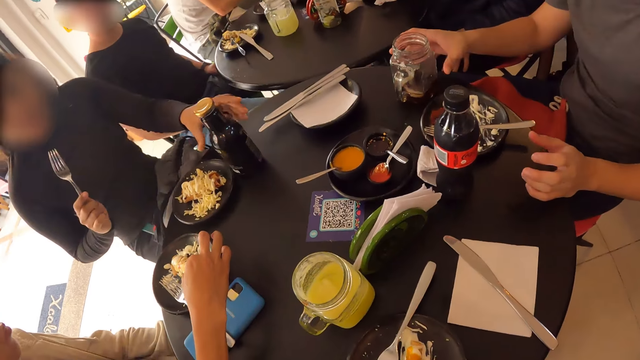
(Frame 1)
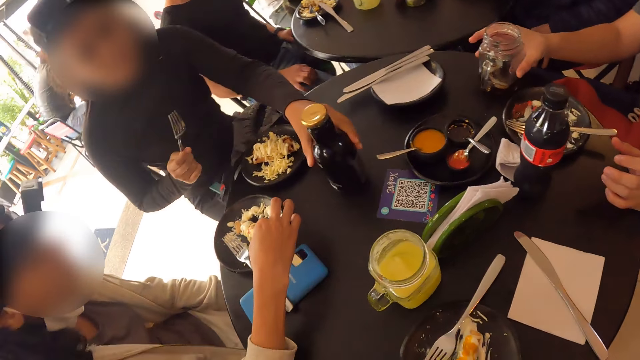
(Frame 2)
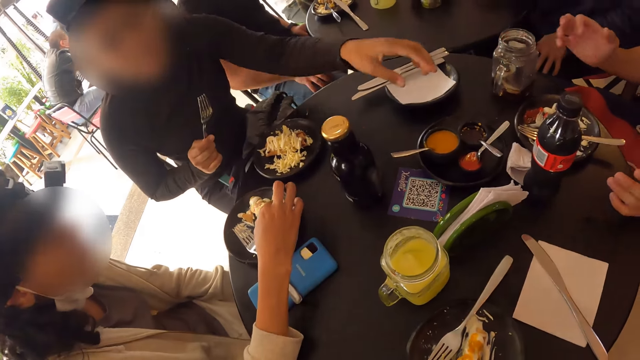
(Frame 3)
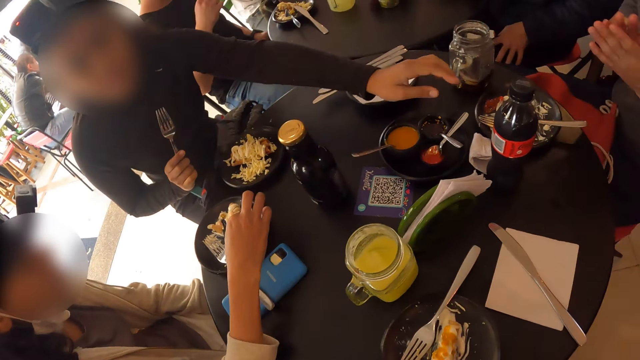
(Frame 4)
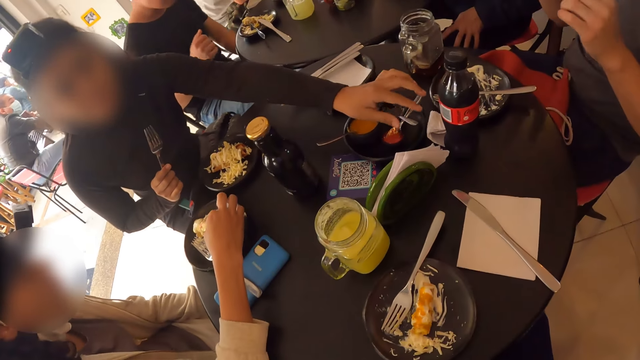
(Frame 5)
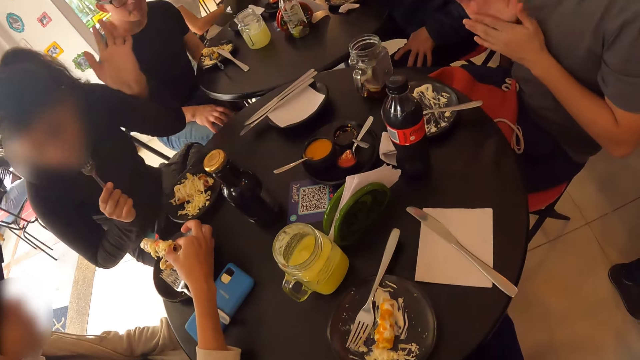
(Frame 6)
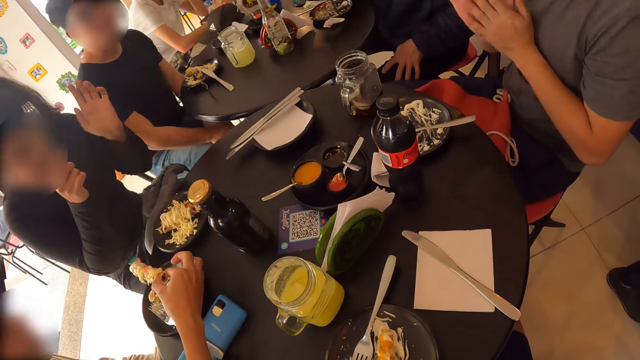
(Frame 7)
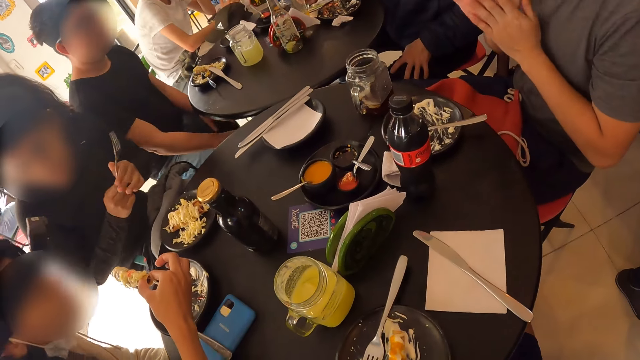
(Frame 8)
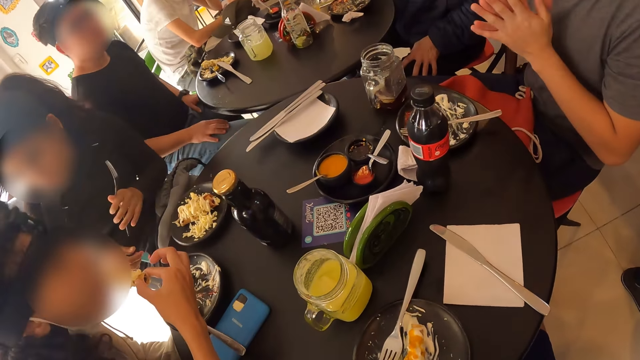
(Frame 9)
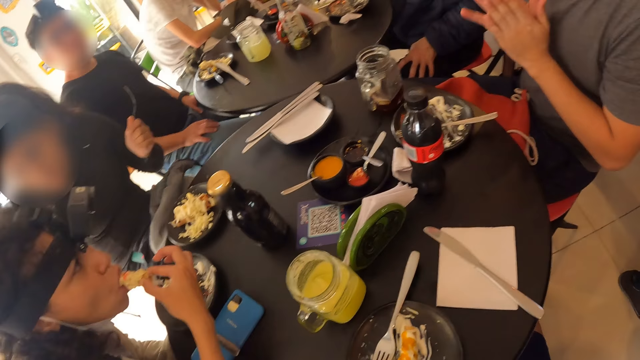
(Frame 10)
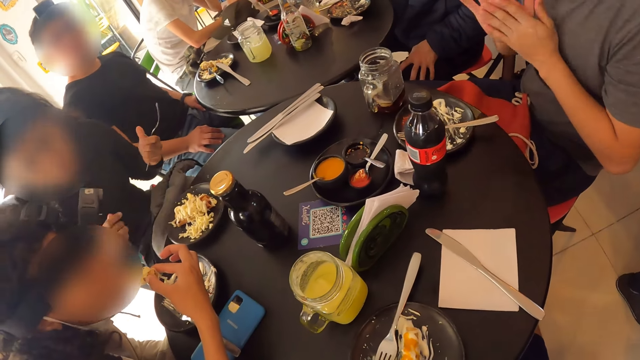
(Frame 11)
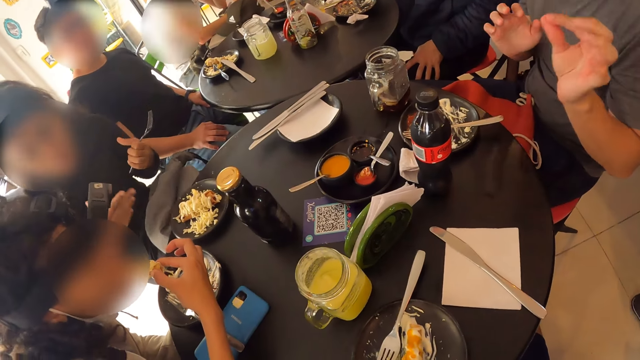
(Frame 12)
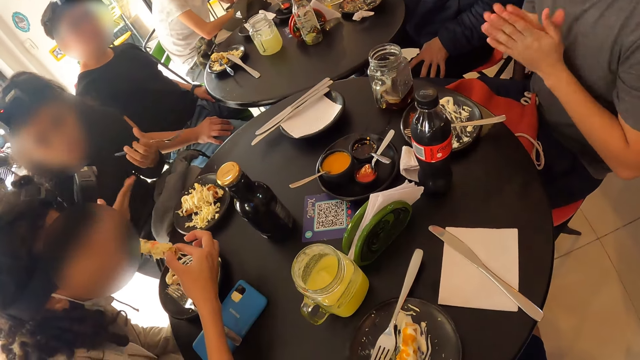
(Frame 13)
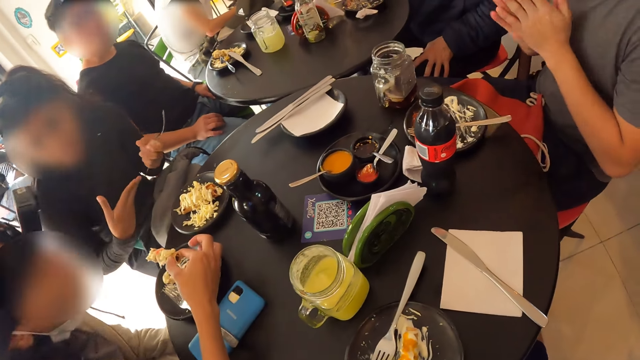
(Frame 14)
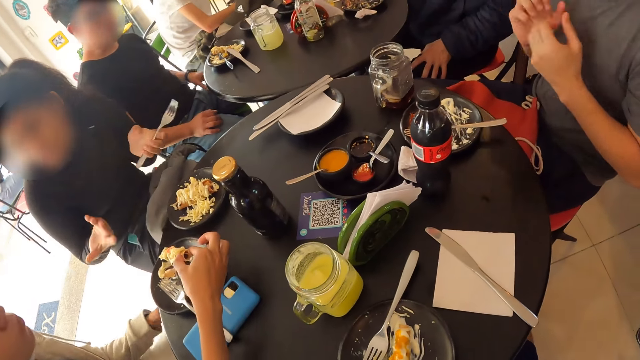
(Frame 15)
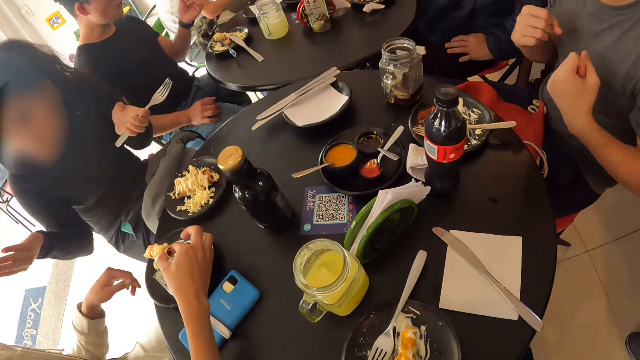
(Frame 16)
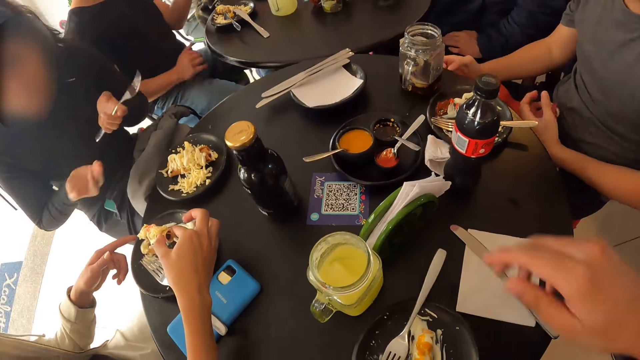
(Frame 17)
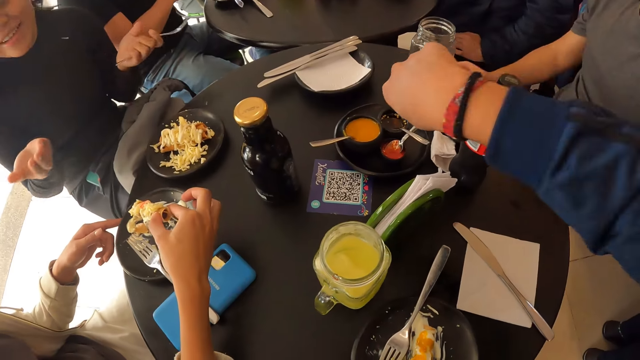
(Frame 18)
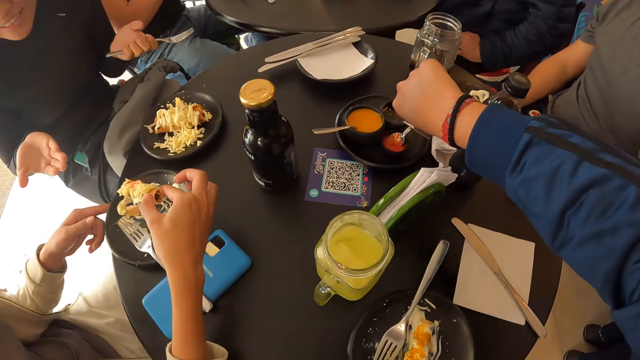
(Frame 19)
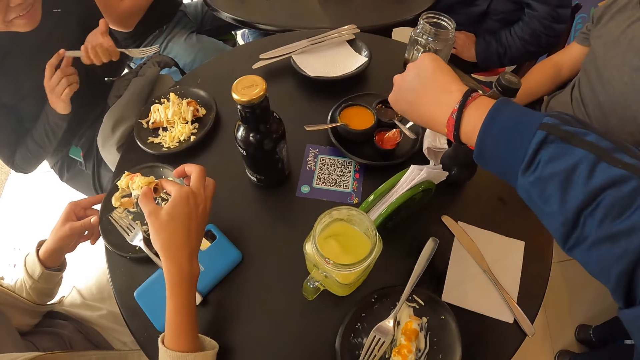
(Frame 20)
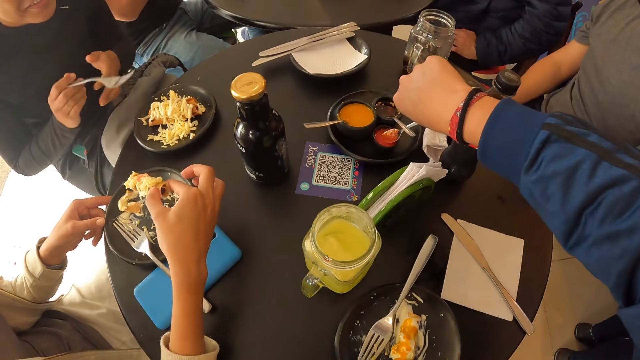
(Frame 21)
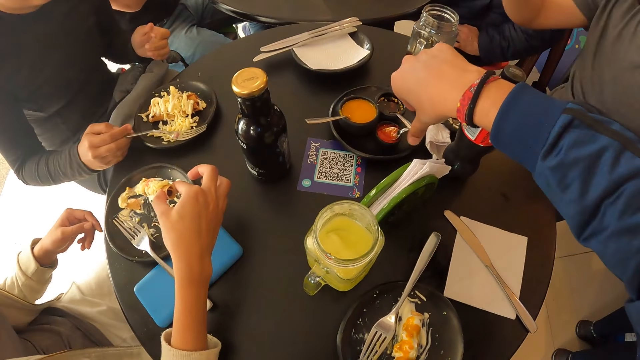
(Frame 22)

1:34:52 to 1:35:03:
The camera wearer communicates to a person. A woman moves a bottle on the table with her left hand. A man touches a glass mug on the table with his right hand. He rubs both hands together. The woman passes the fork to her left hand with her right hand. Another woman eats the hotdog with her right hand. The other woman moves the plate on the table with her left hand. The camera wearer holds a spoon in a cup in a plate on the table. The first woman passes the fork to her right hand with her left hand.

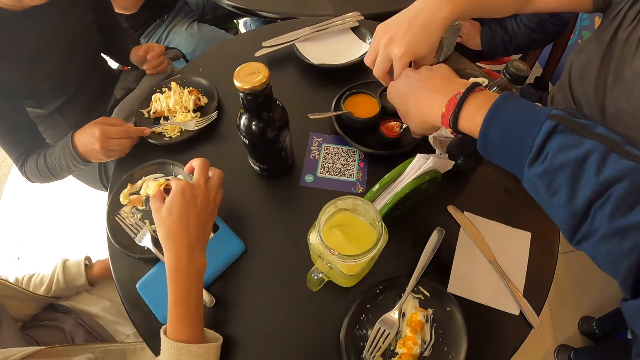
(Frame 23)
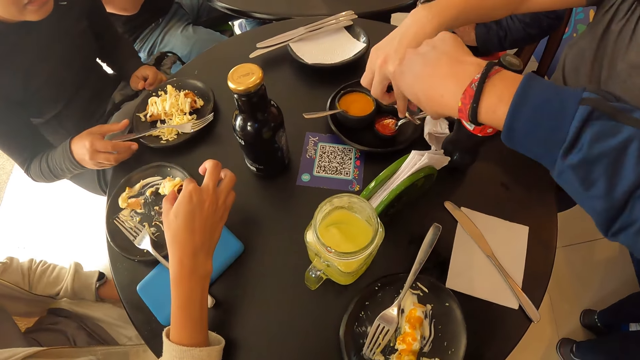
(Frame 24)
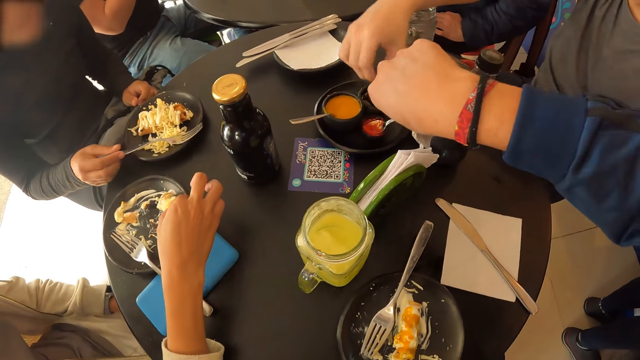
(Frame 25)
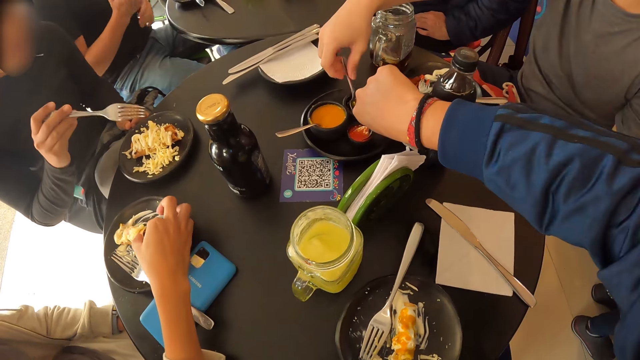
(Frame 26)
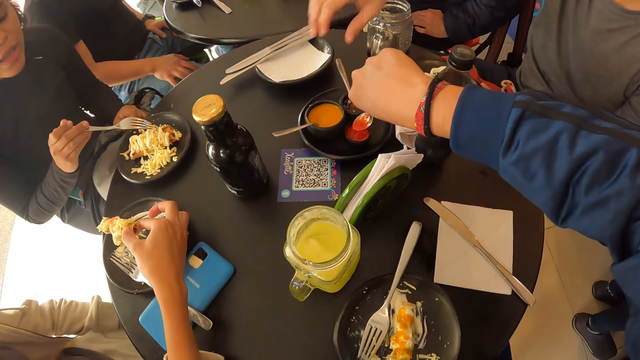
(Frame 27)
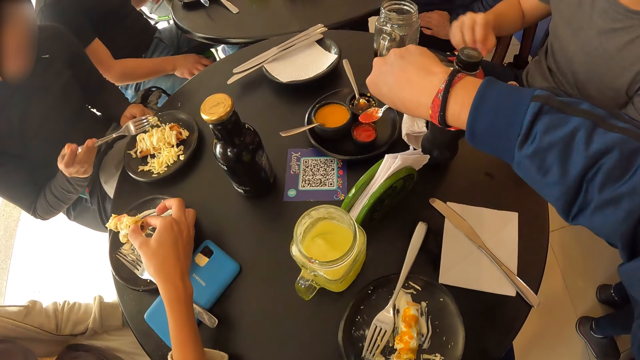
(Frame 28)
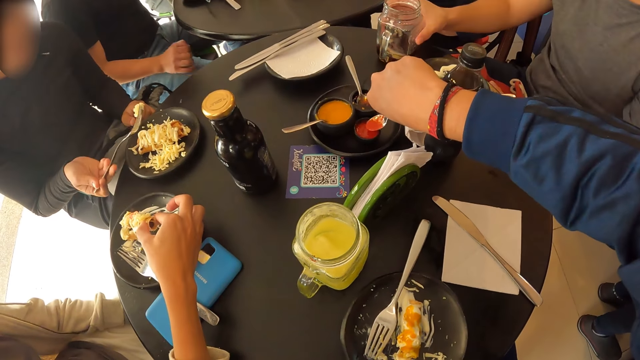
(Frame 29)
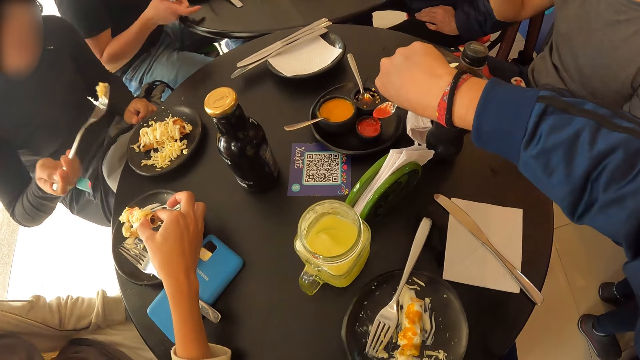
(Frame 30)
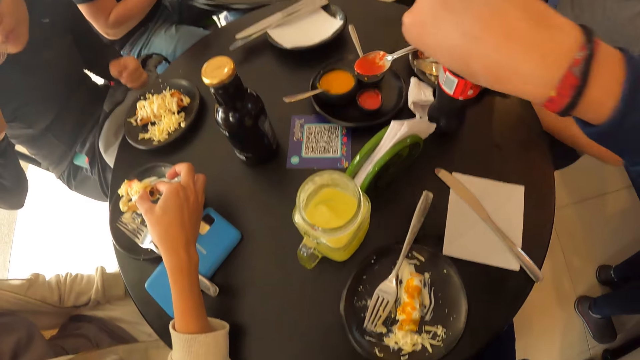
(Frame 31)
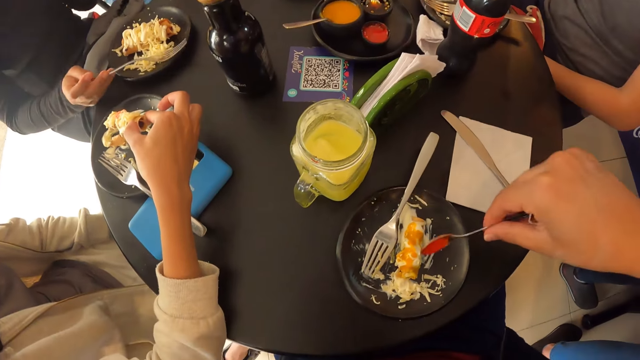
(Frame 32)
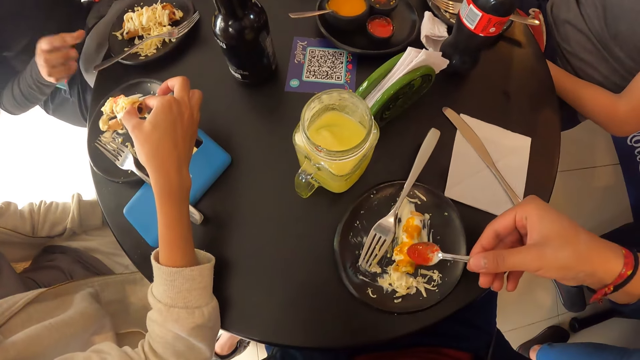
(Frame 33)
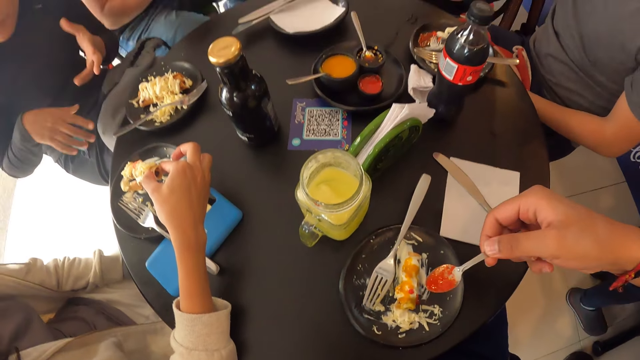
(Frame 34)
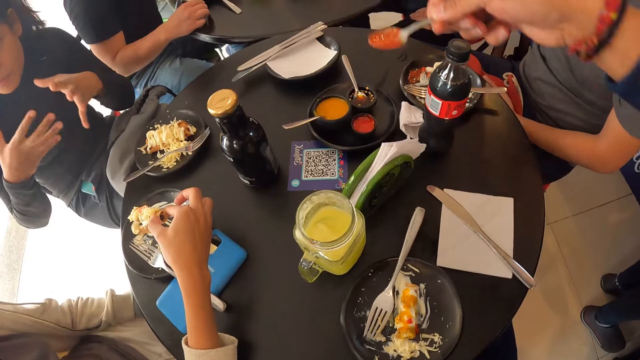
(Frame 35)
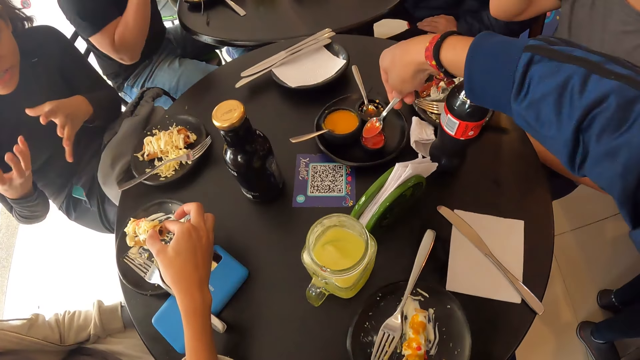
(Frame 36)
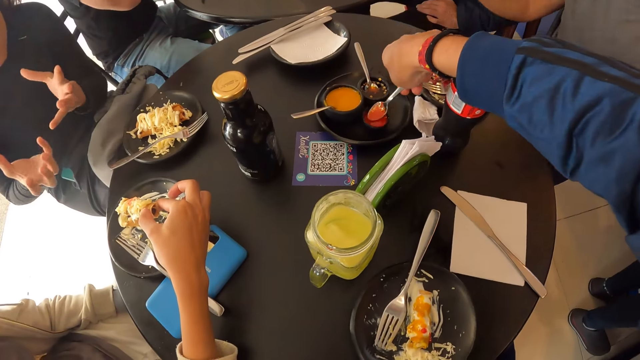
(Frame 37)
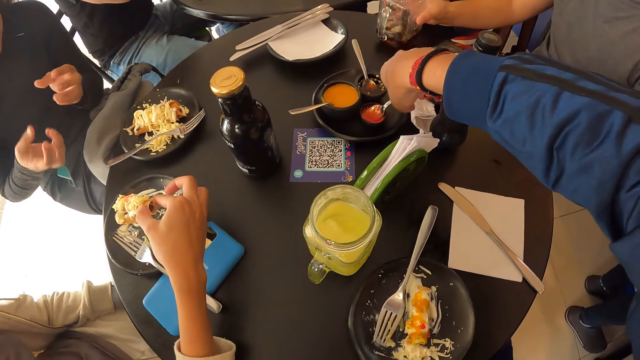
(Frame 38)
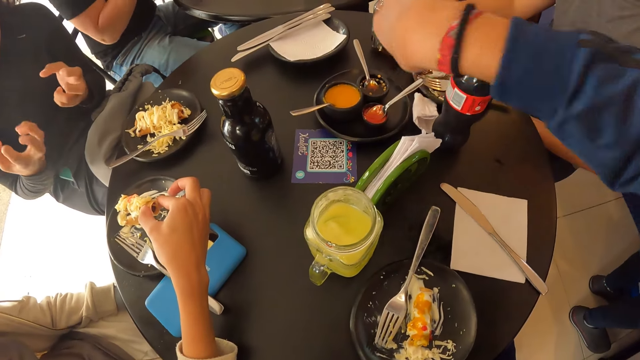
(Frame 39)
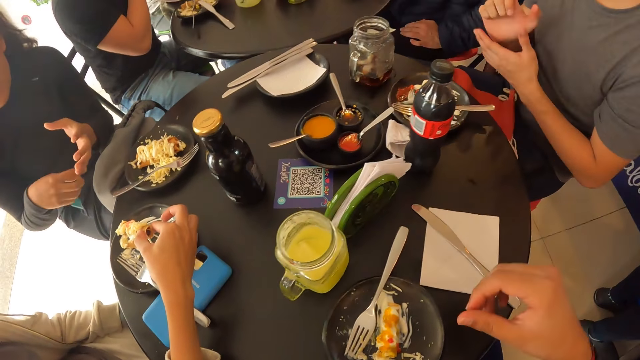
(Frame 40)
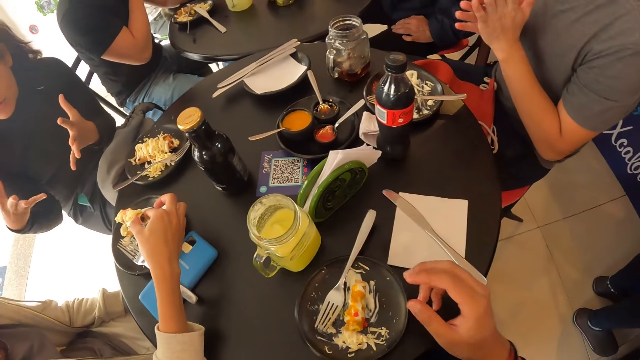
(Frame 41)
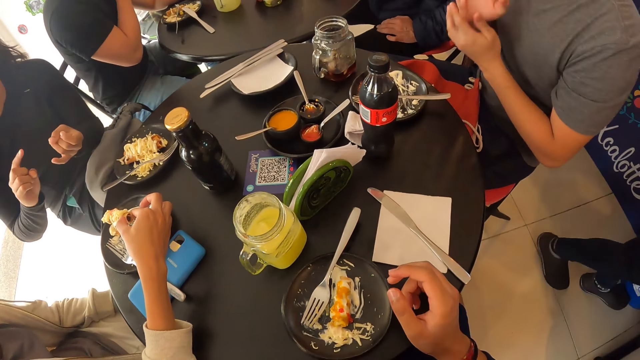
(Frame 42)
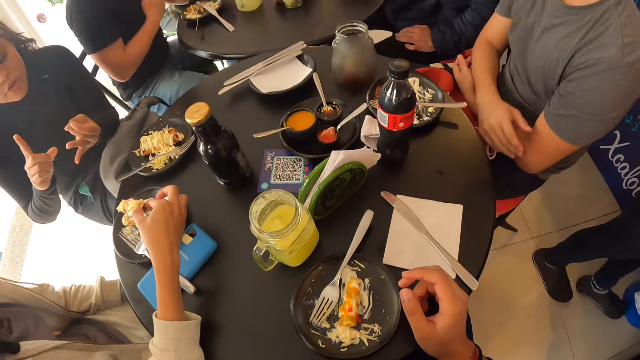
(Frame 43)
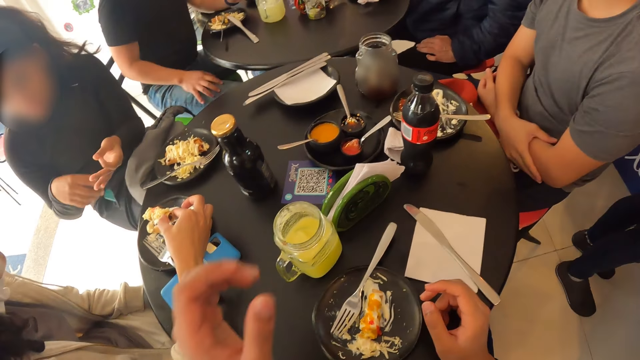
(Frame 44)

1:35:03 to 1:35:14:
A woman drops the fork on the plate on the table. A man holds a spoon in a cup in the plate on the table with his right hand. A person takes the spoon on the plate. The woman picks the fork from the plate on the table with her left hand. The camera wearer picks the spoon with ketchup from the cup in the plate on the table with his right hand. The woman picks salad from the plate on the table with the fork in her right hand. The camera wearer collects pepper with the spoon. The man lifts the glass mug from the table with his right hand. The woman eats salad from the fork in her right hand. The camera wearer adds ketchup on a hotdog in a plate on the table with the spoon in his right hand. The woman drops the fork with her right hand on the plate on the table. The camera wearer drops the spoon from his right hand into the cup in the plate on the table. The man drops the glass mug to the table with his right hand. He rubs both hands together.
